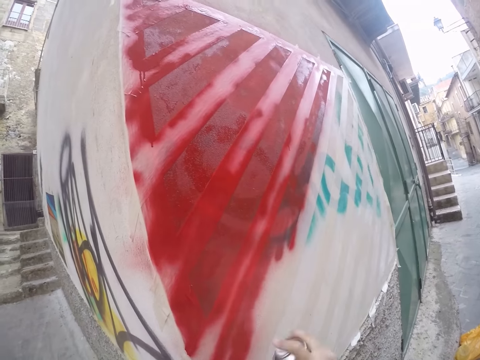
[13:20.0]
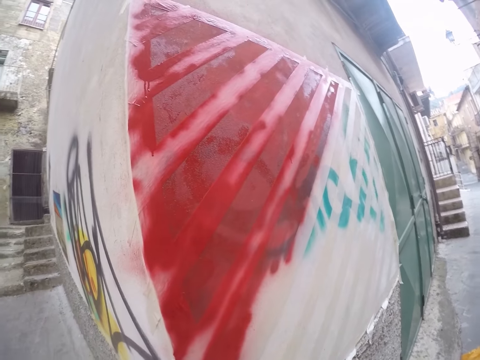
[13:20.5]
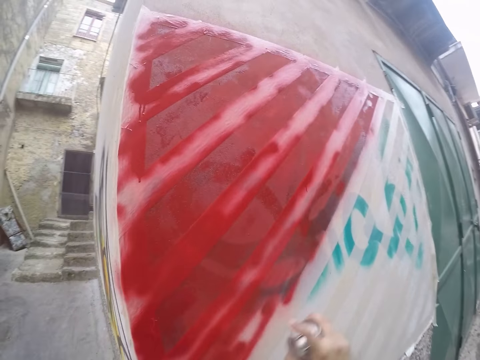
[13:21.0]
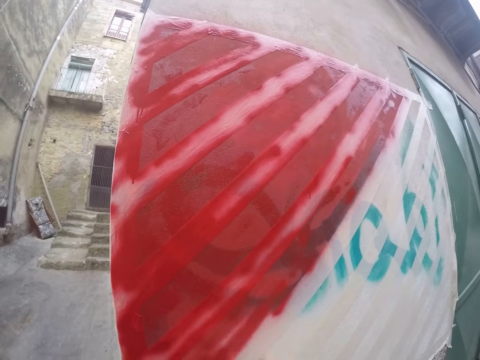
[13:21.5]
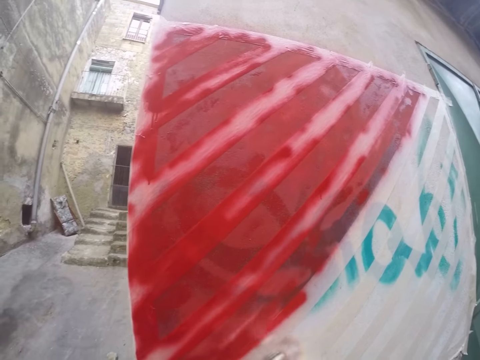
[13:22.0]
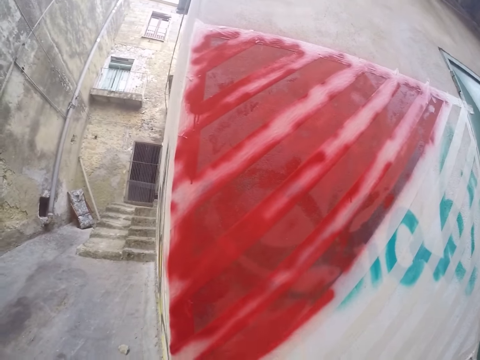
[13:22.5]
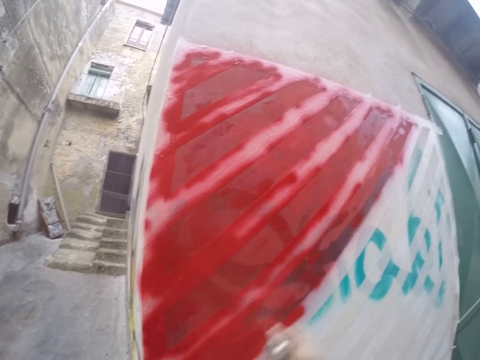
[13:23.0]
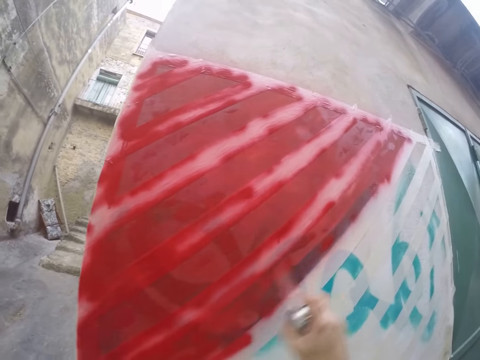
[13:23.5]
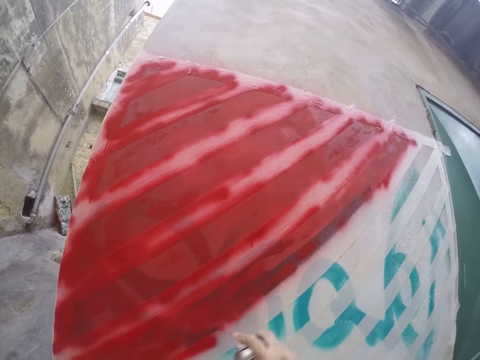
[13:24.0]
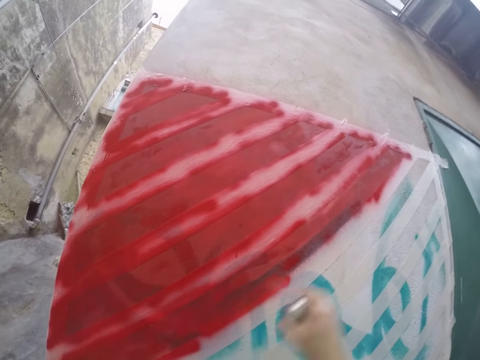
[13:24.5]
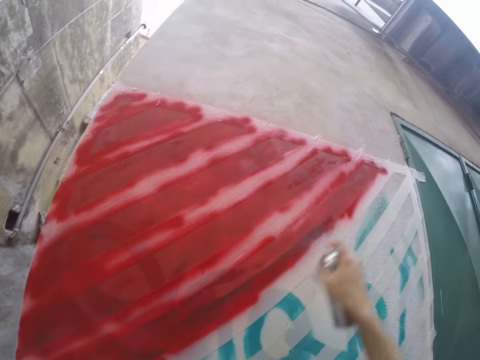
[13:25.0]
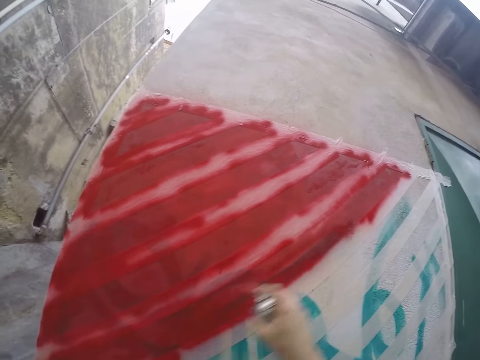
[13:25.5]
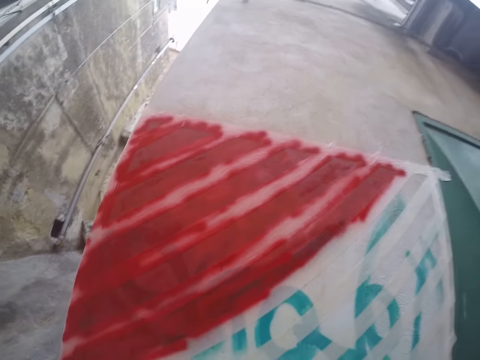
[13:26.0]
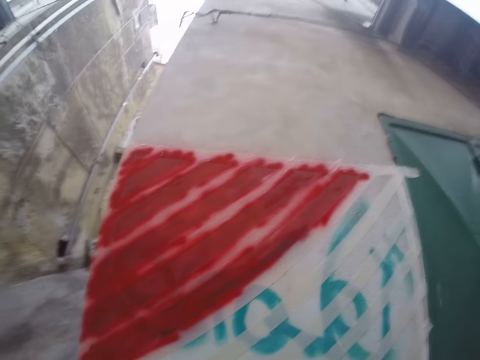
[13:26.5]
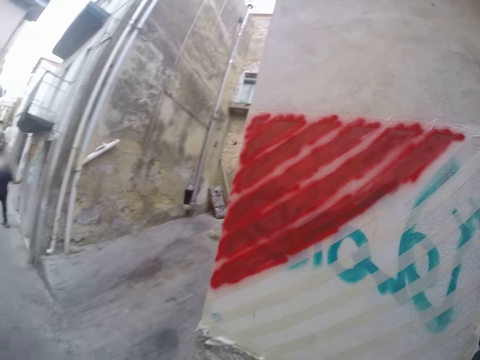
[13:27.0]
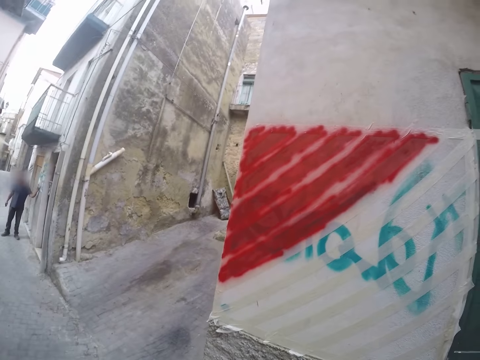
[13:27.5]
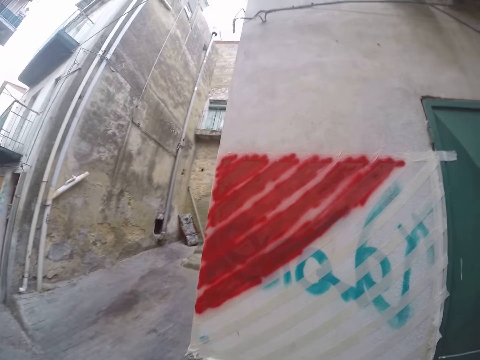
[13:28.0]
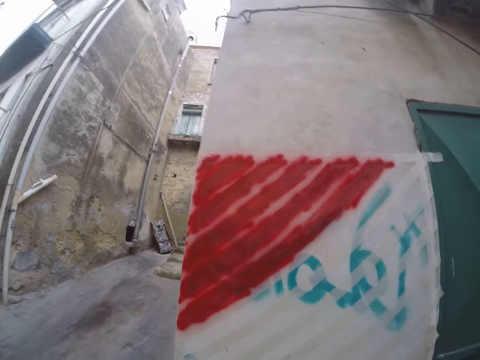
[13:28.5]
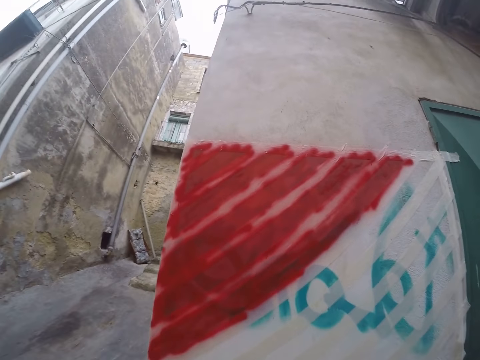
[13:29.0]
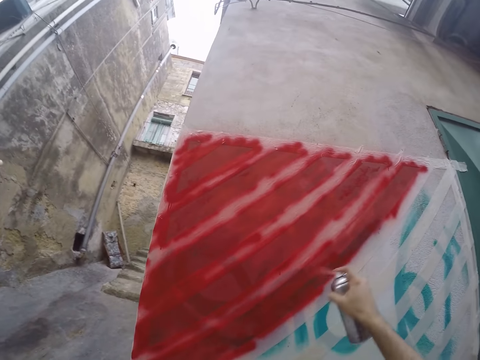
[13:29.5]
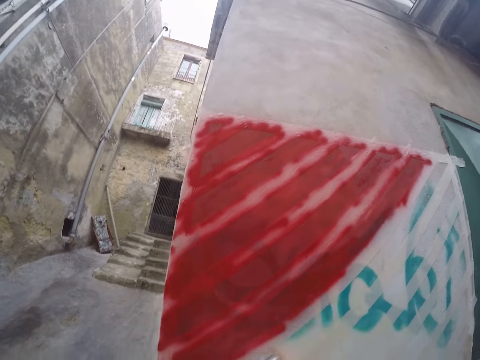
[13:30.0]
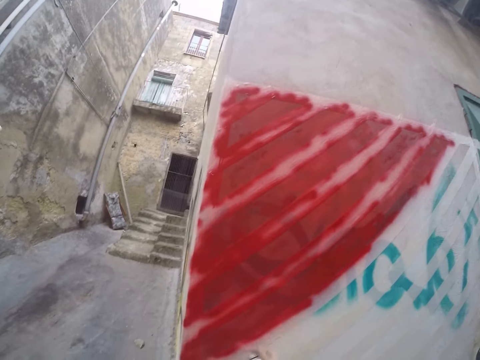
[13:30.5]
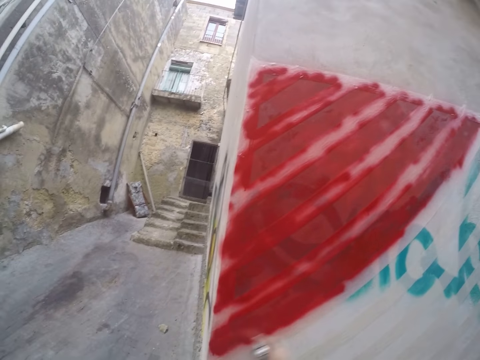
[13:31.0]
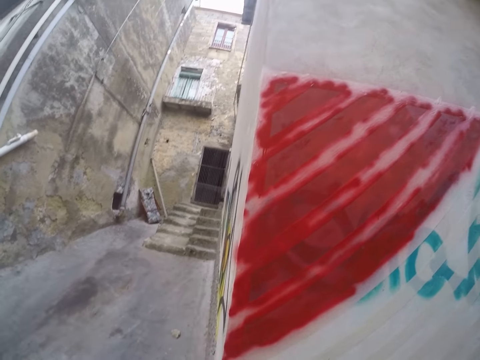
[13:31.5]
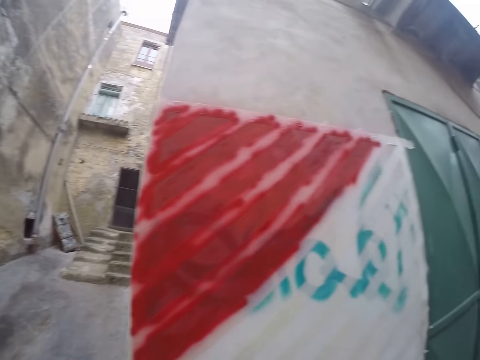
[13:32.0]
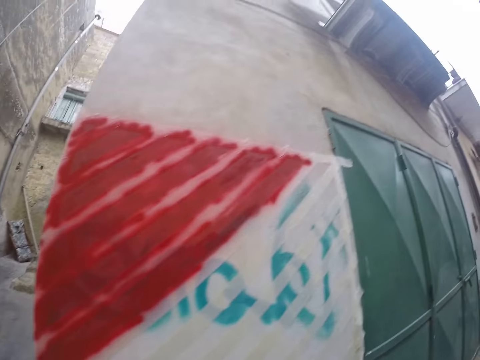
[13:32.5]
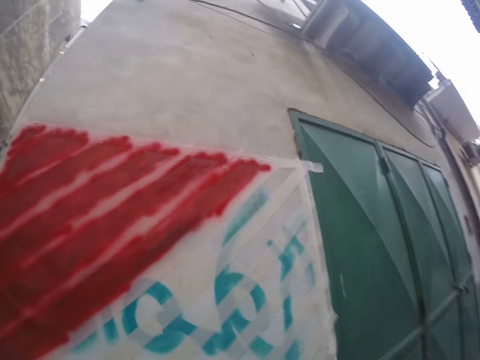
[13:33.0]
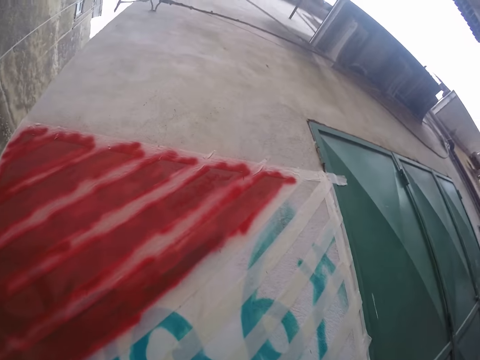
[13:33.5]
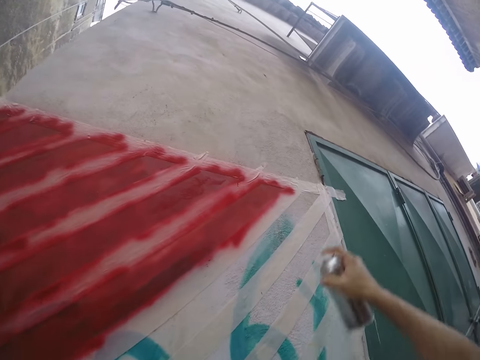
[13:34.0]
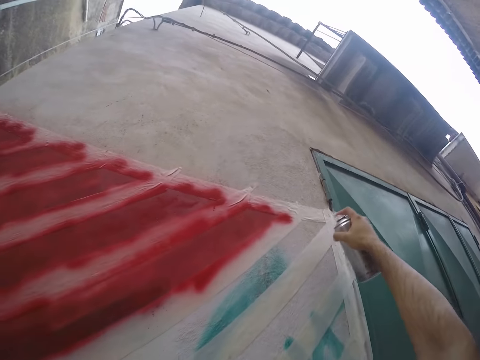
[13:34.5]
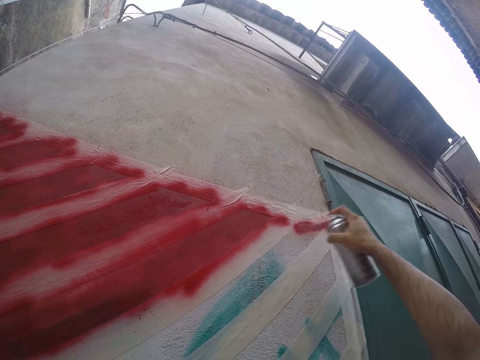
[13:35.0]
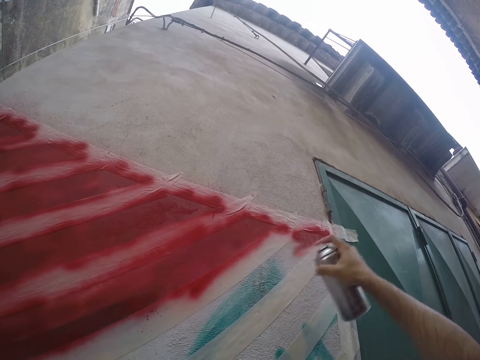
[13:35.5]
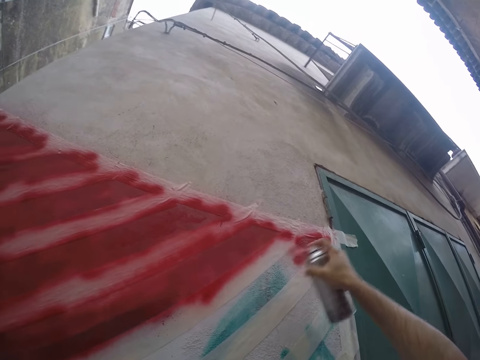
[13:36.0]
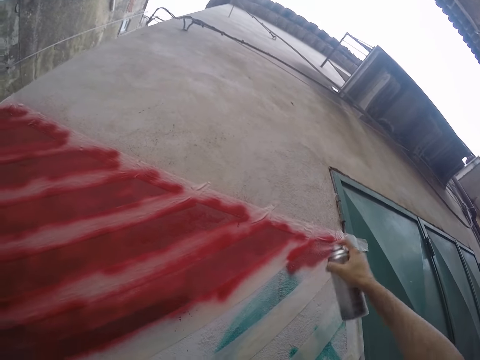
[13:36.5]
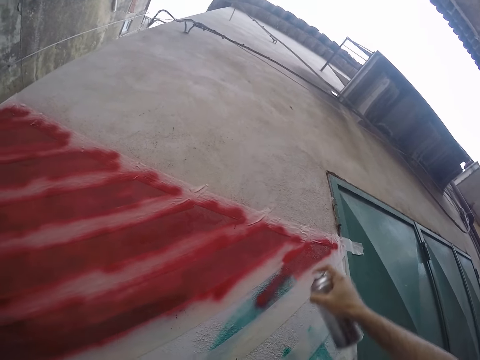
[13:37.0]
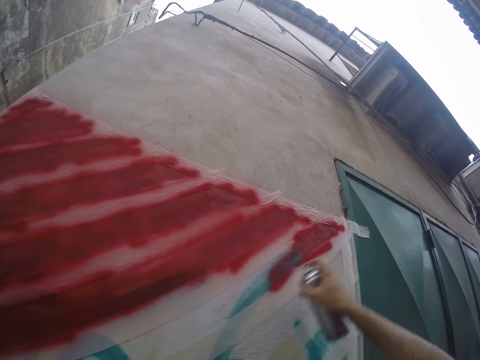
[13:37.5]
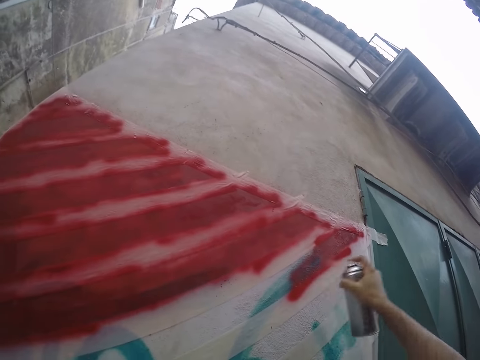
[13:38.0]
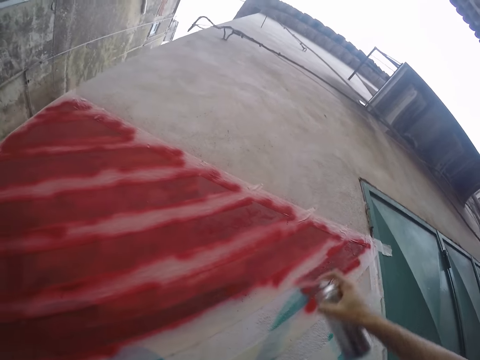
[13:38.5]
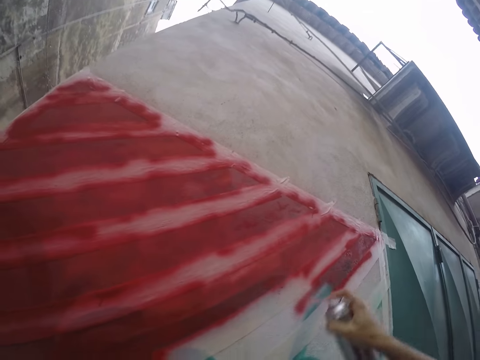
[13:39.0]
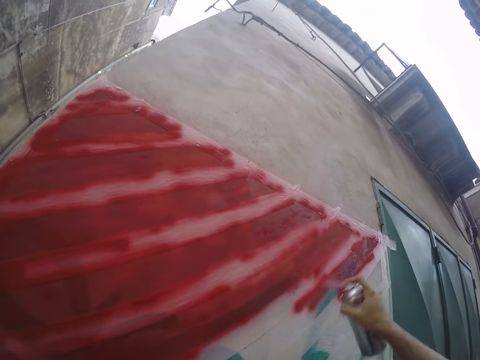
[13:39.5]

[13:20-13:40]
The camera wearer looks around the wall. They spray paint on the wall. They look around the wall. They spray paint on the wall.

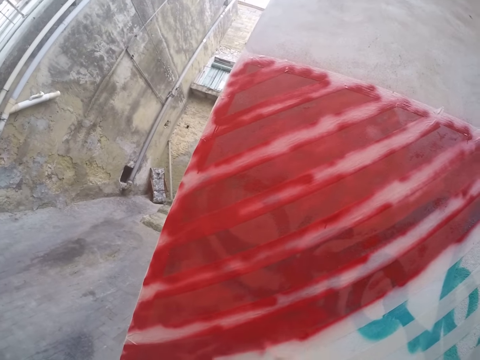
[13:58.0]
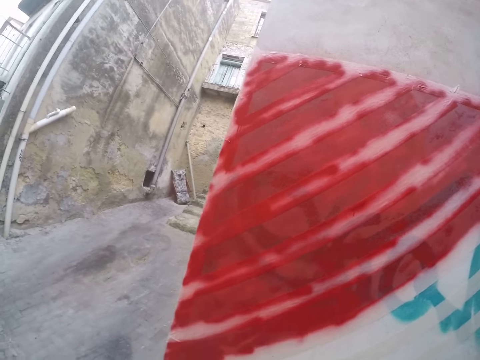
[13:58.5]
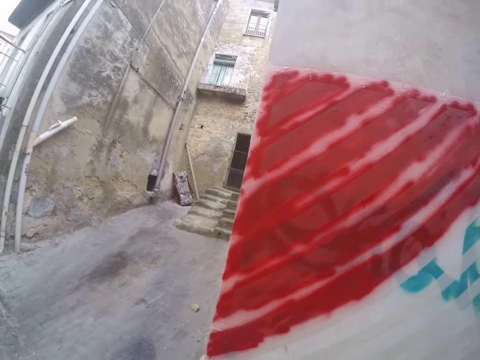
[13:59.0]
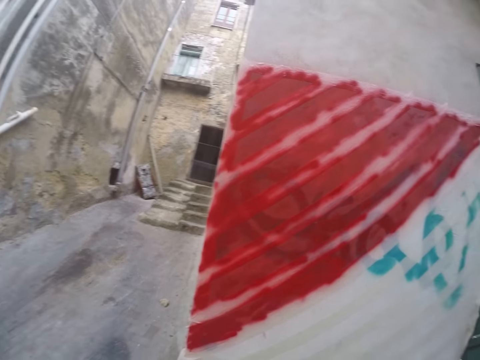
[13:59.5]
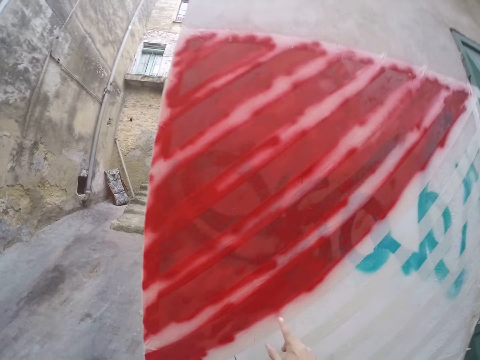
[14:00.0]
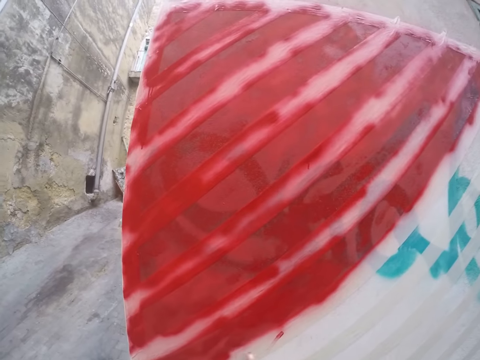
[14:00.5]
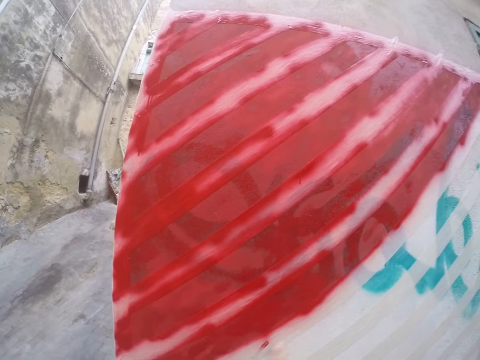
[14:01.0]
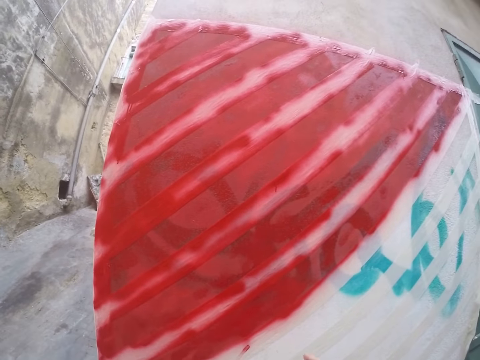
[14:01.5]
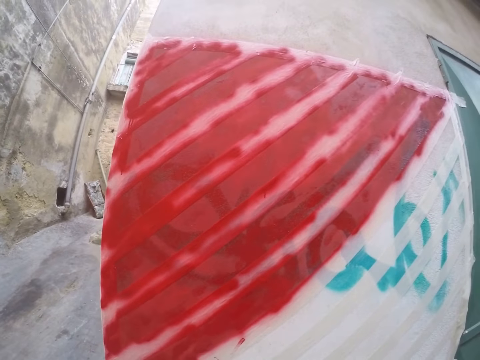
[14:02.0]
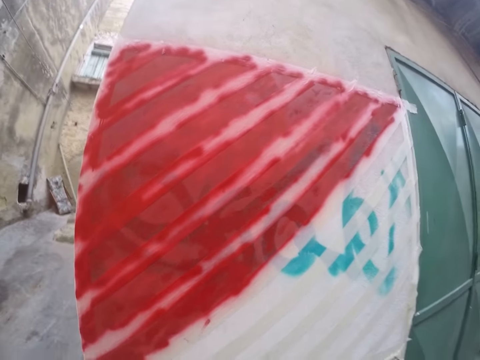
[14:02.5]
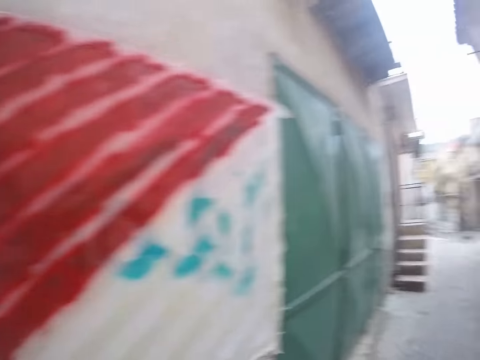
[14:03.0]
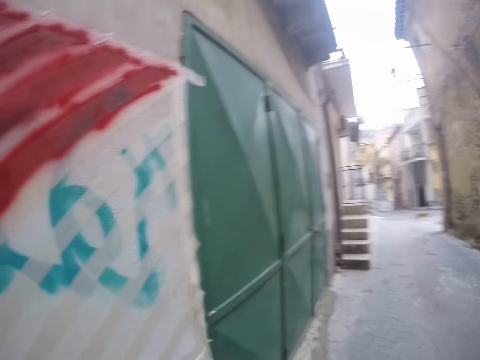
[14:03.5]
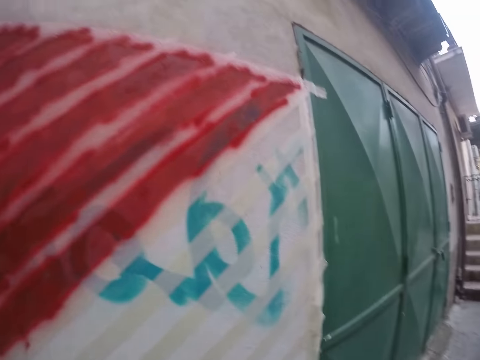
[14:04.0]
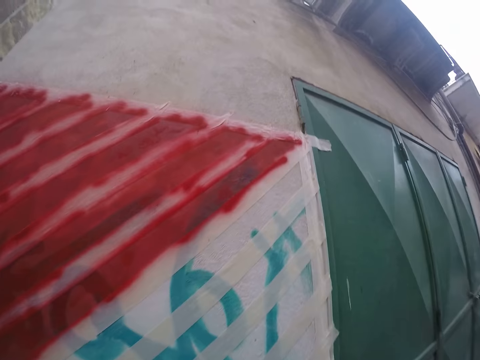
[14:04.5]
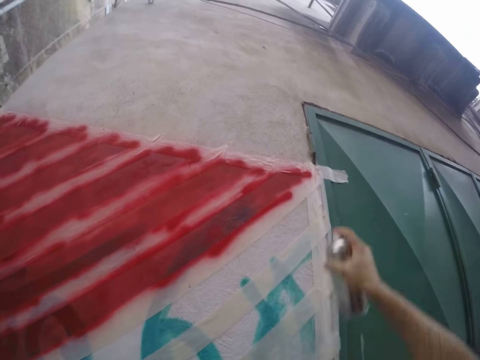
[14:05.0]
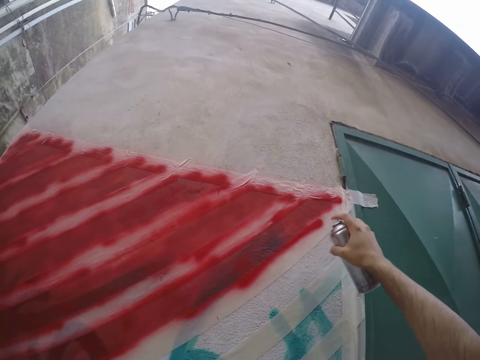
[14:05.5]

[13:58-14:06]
The camera wearer smears the wall with red paint on his right finger. He paints the wall red with the spray paint in his right hand.
